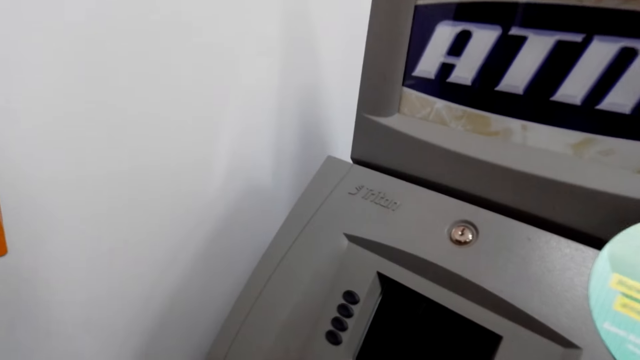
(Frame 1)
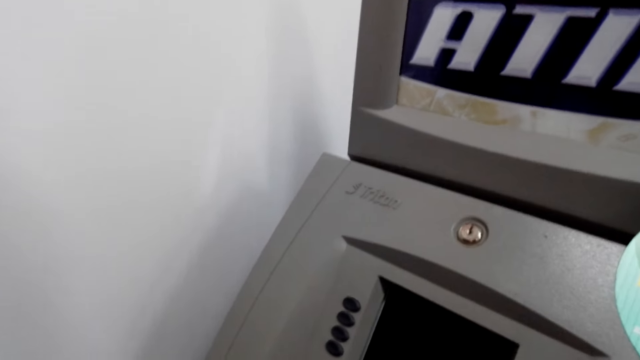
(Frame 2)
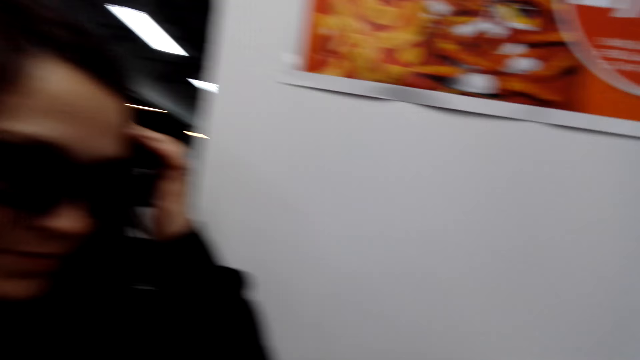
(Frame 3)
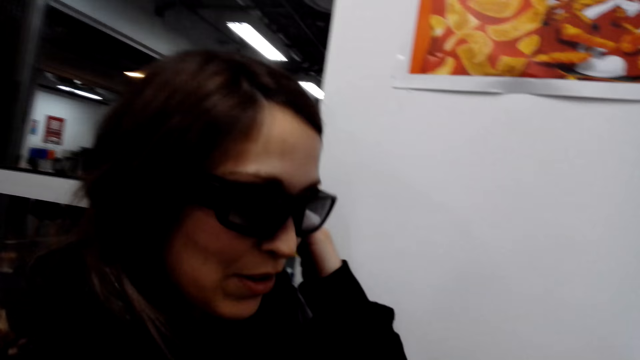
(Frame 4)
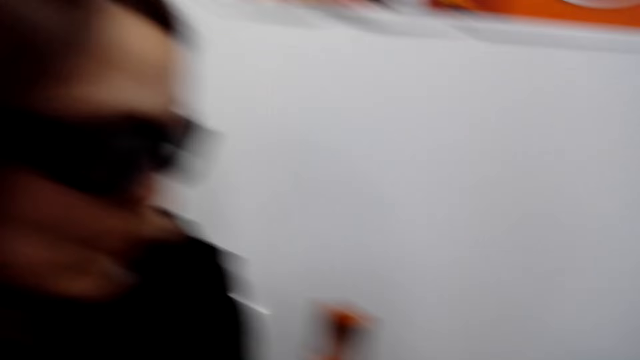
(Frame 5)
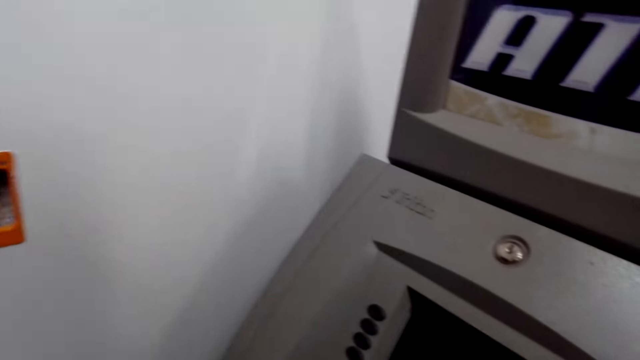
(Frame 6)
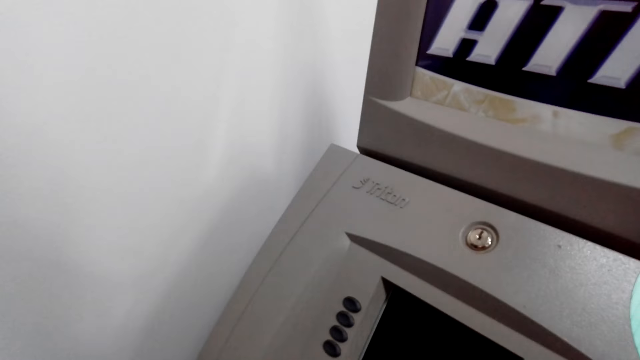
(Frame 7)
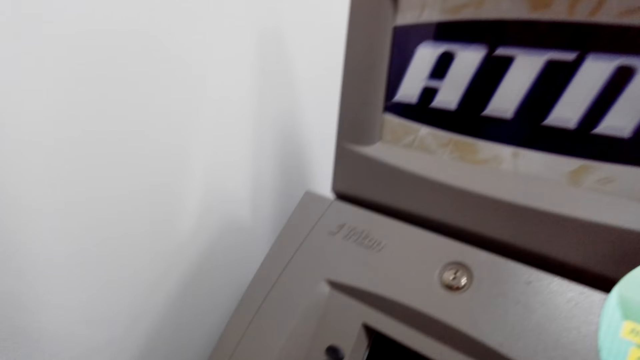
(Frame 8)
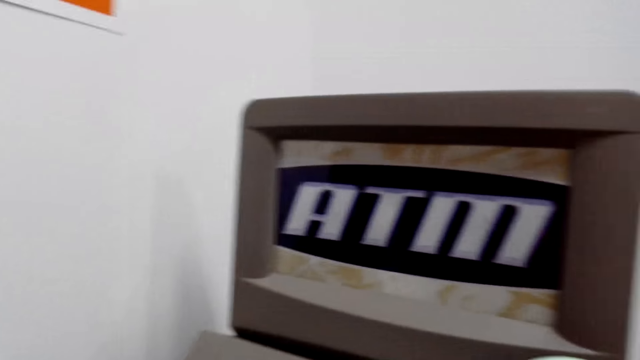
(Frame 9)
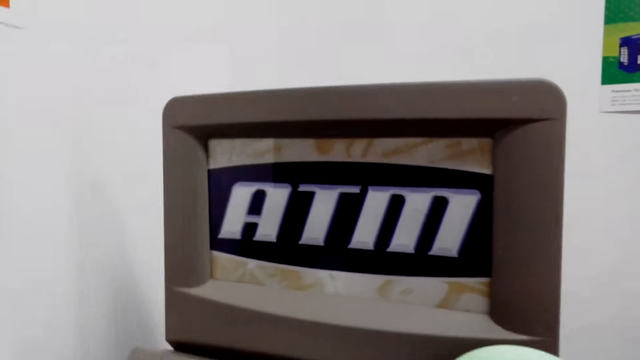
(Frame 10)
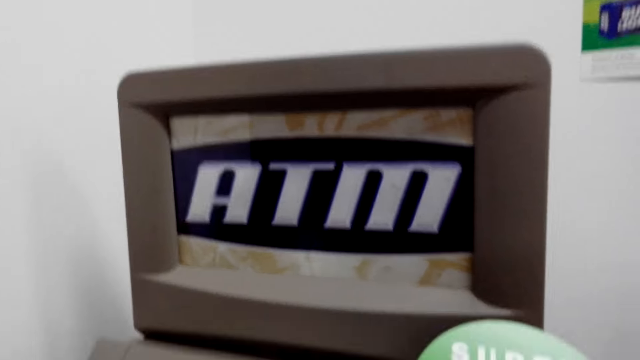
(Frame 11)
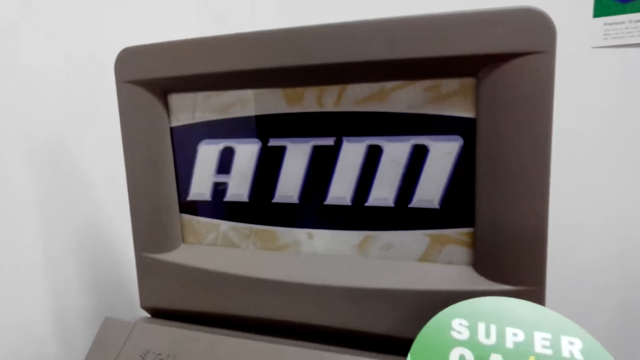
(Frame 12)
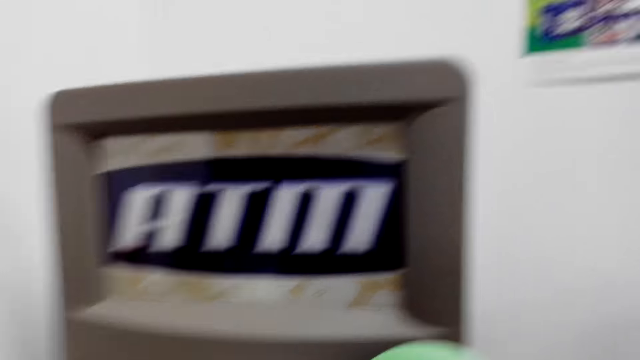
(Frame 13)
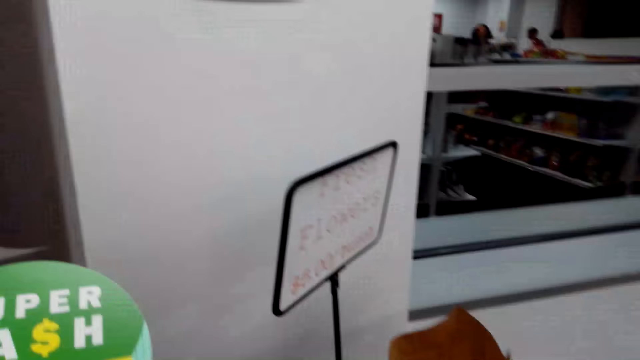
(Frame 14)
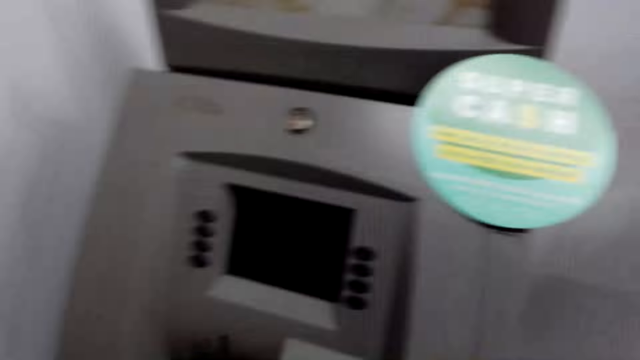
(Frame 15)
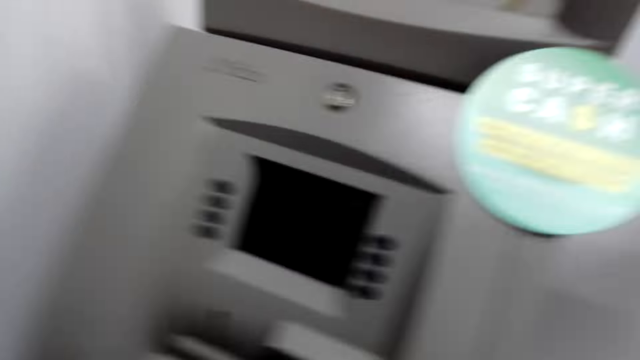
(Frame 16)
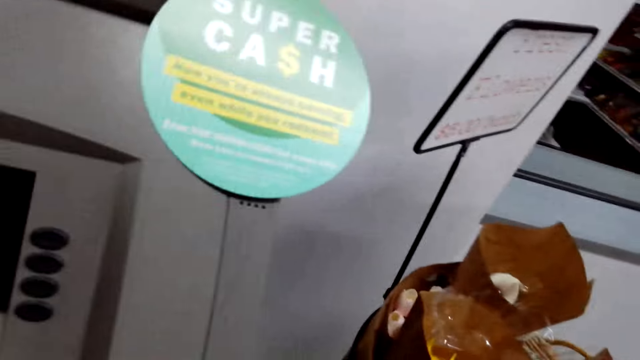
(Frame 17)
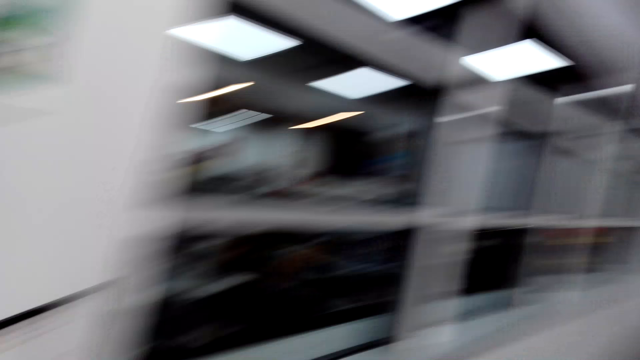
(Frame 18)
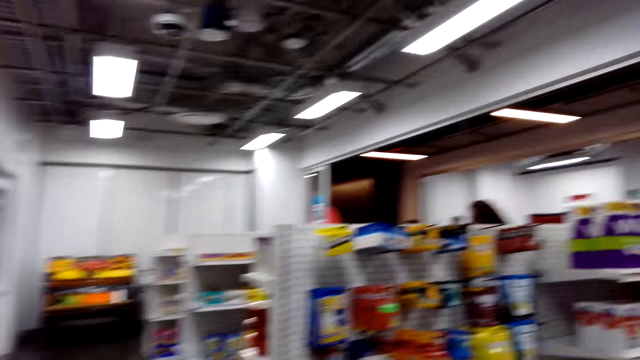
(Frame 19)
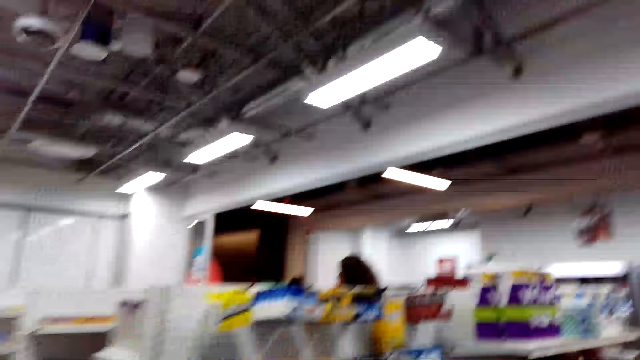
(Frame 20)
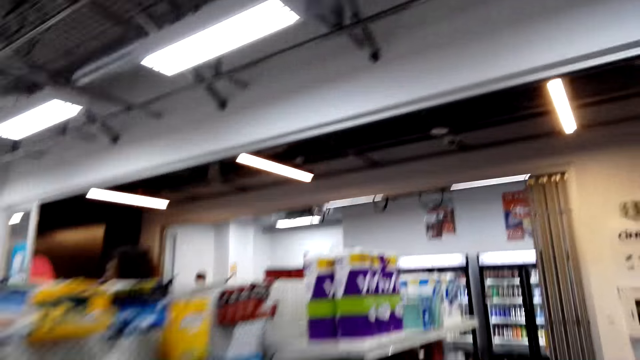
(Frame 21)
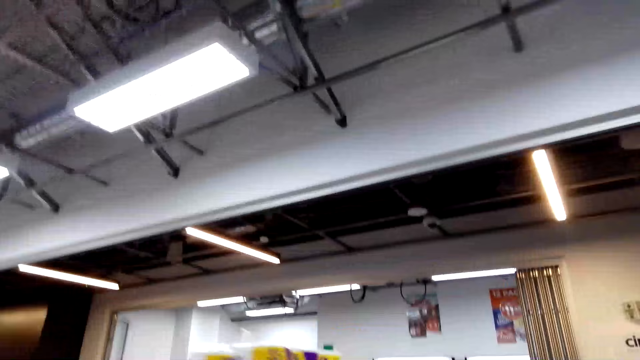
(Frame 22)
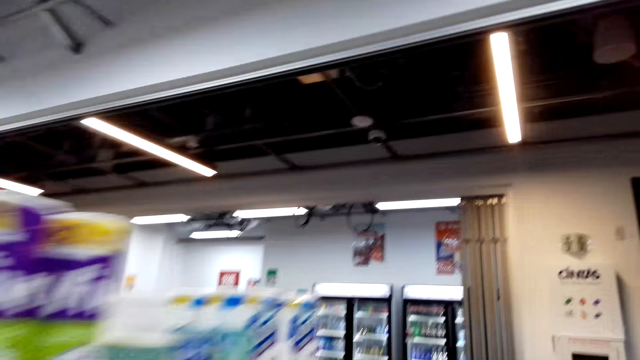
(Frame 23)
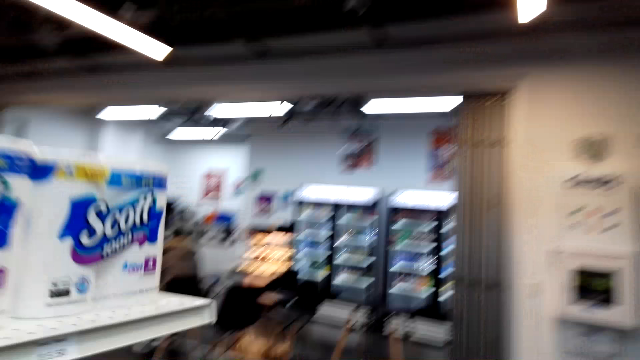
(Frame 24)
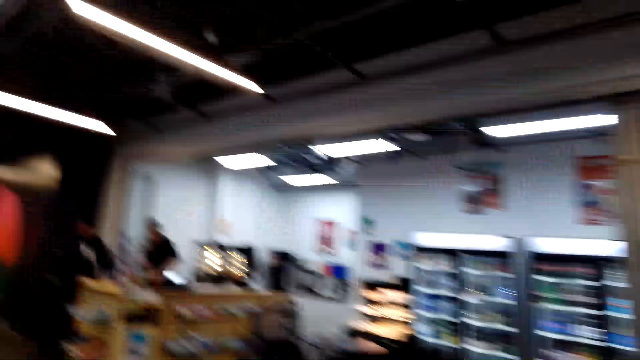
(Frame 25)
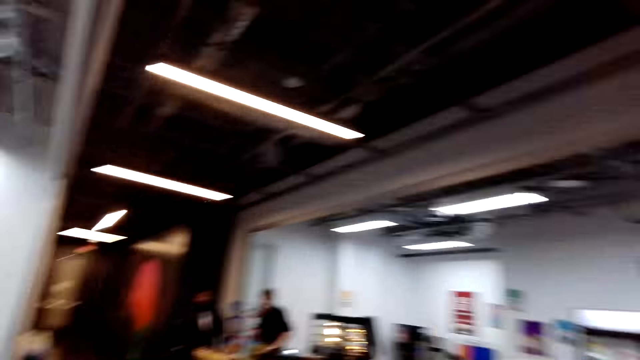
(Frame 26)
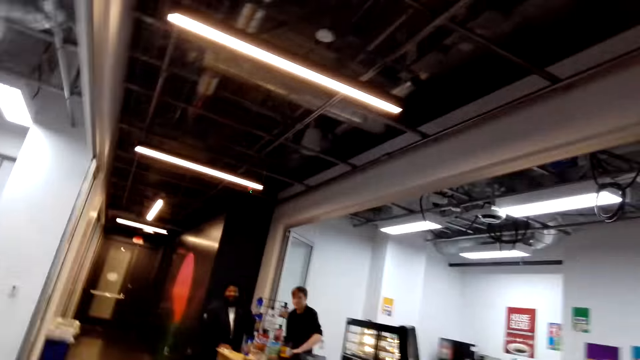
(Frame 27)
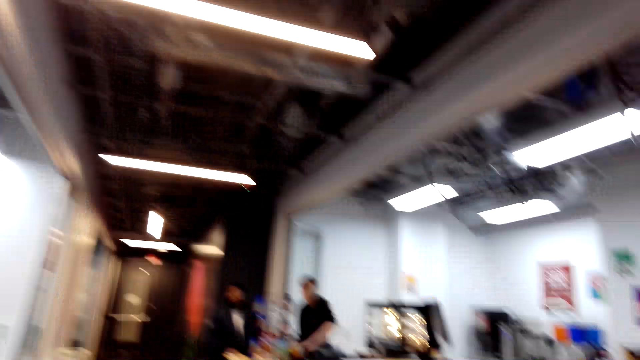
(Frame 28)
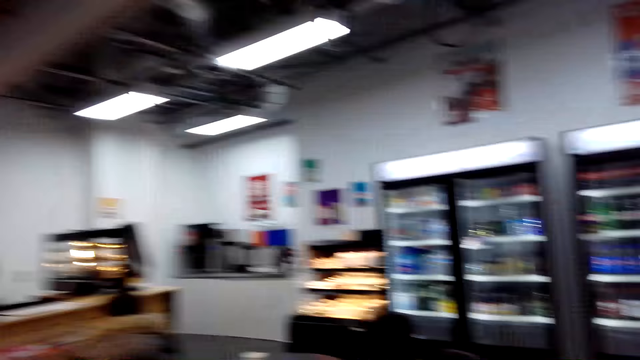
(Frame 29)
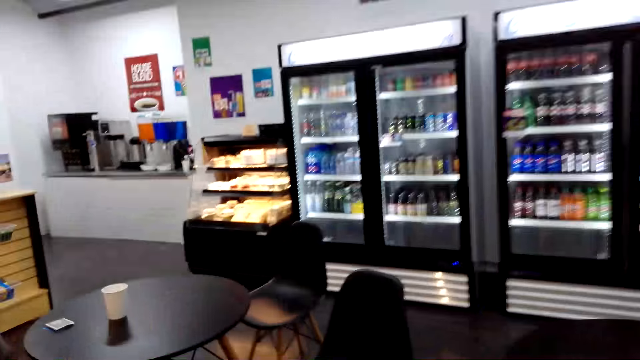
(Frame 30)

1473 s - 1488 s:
Someone presses the ATM machine. The camera wearer looks around the store. They walk in the store. The camera wearer and a woman walk outside the store.

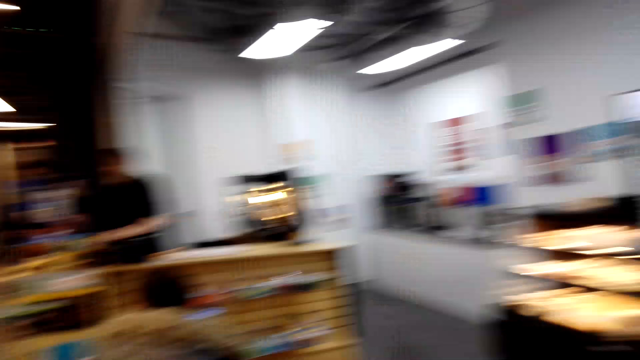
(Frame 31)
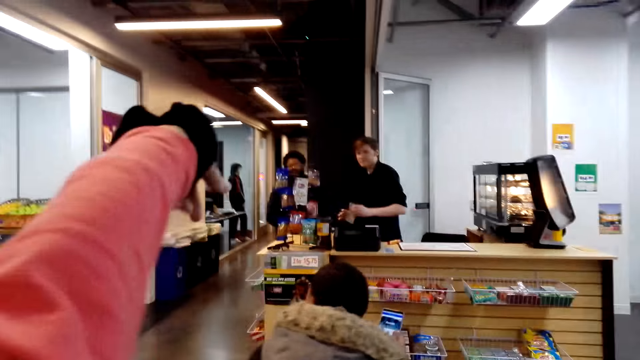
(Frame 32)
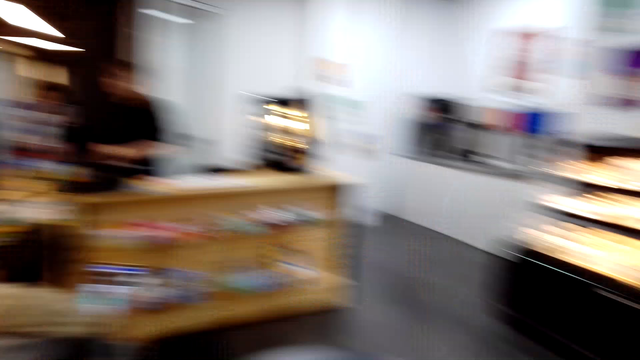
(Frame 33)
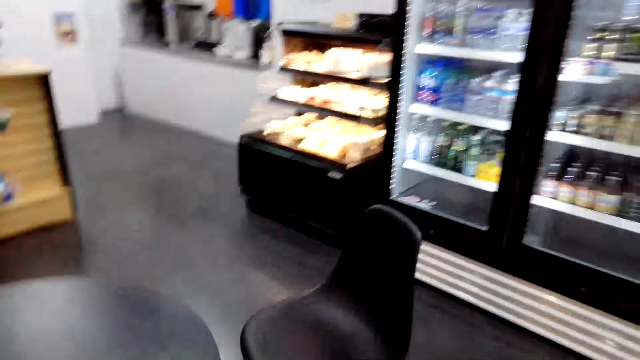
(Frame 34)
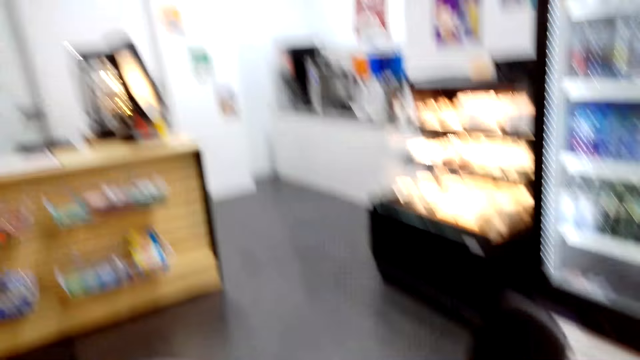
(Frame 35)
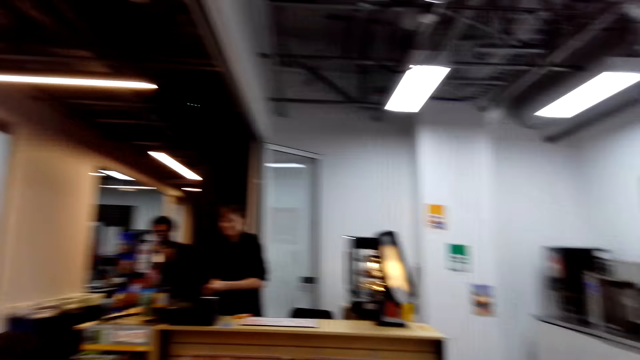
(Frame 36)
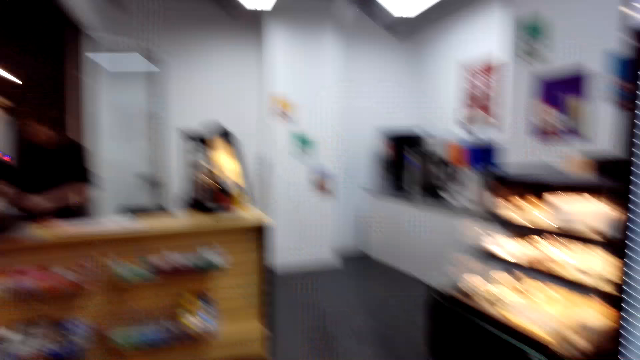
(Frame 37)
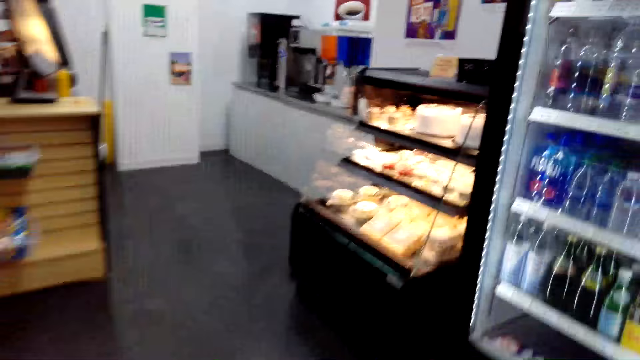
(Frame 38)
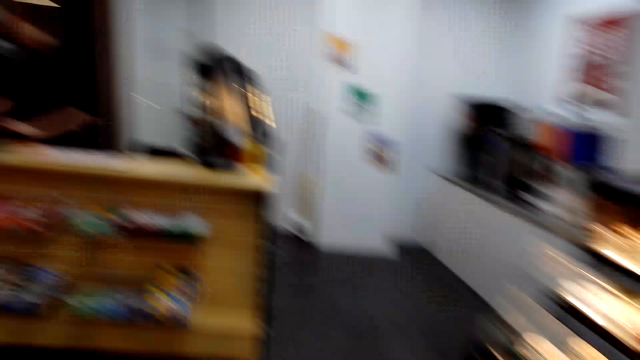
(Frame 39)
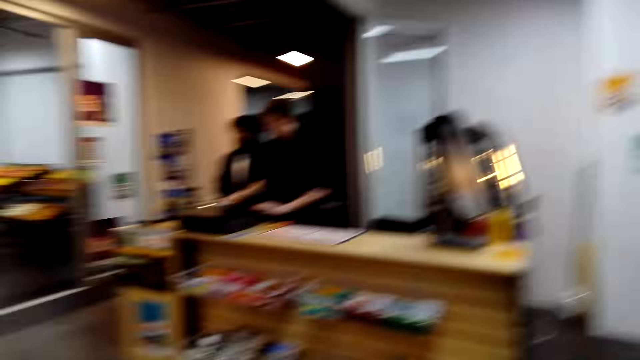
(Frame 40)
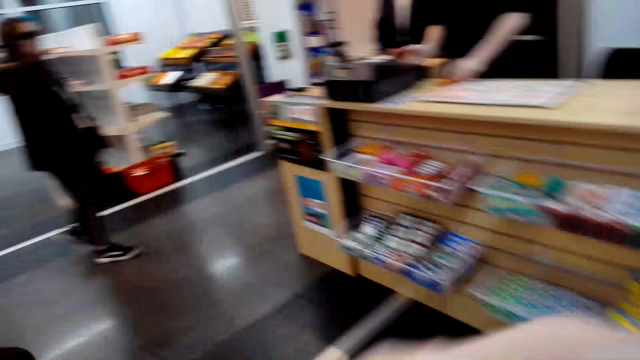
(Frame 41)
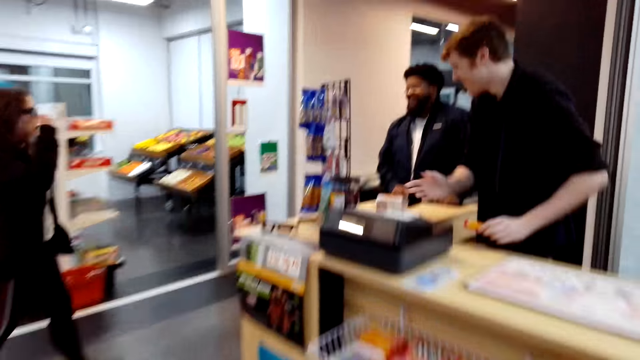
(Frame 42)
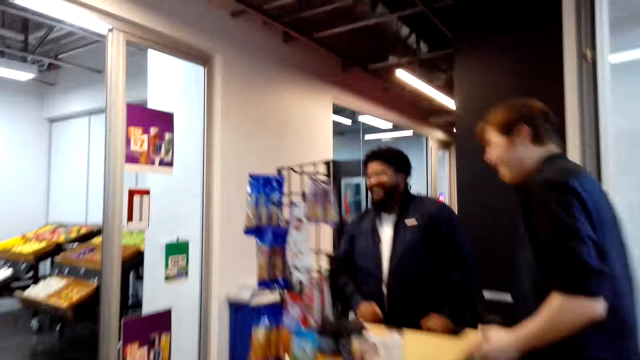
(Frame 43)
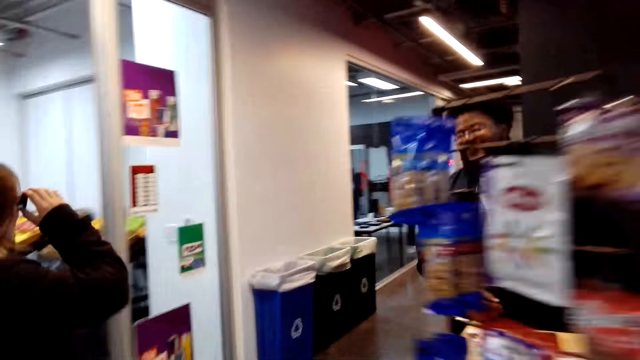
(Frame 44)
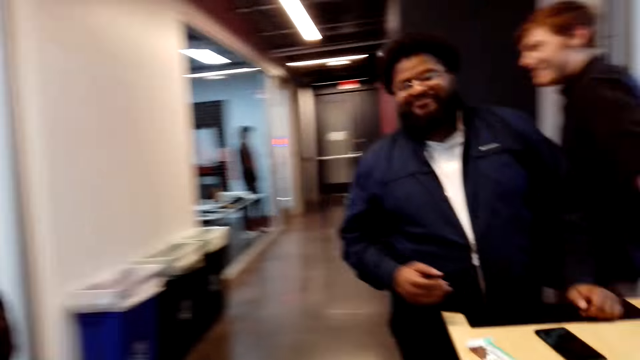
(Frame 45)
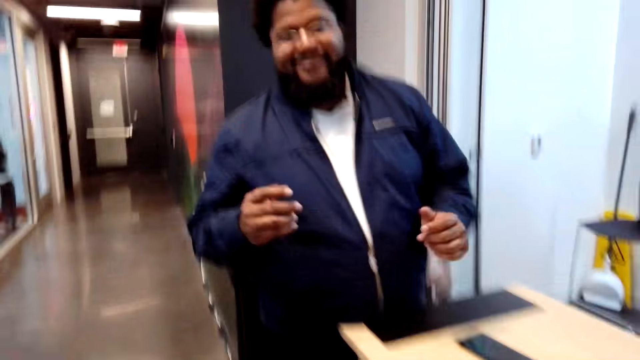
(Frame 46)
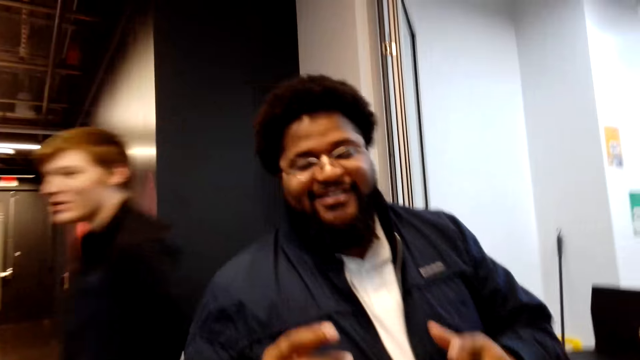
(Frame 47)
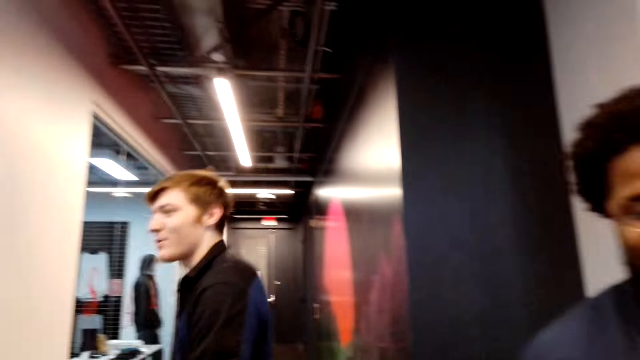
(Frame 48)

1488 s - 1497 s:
A cashier presses the cash register. Someone walks in the store. The cashier walks in the store. Someone holds the eyeglass. A man talks in the store. The cashier talks in the store.
